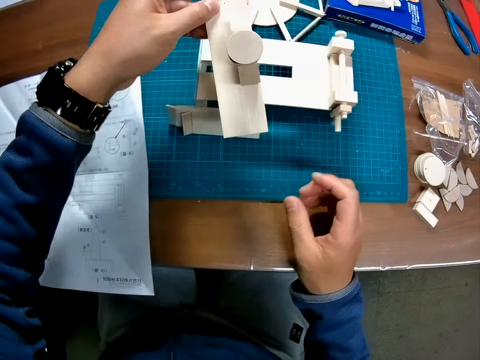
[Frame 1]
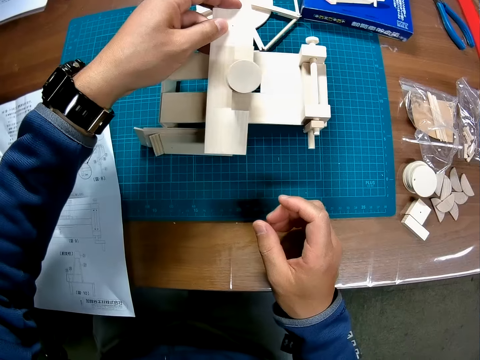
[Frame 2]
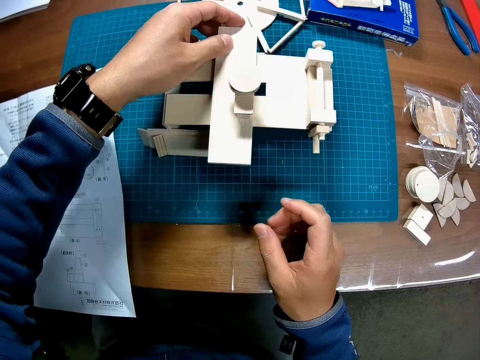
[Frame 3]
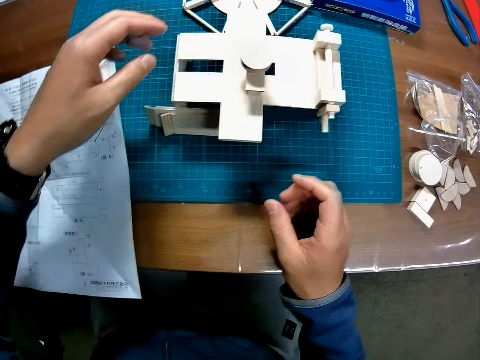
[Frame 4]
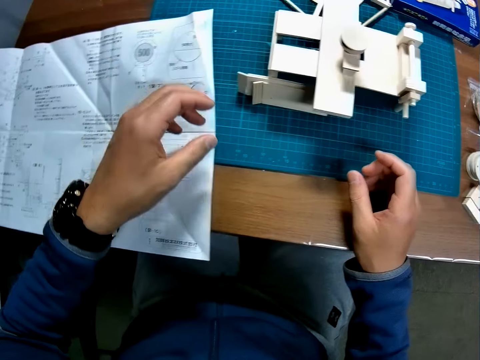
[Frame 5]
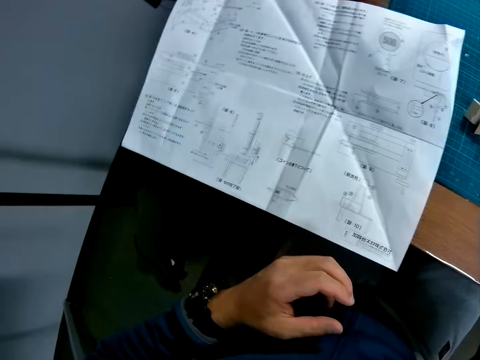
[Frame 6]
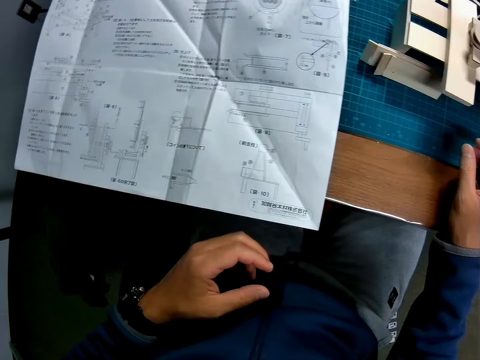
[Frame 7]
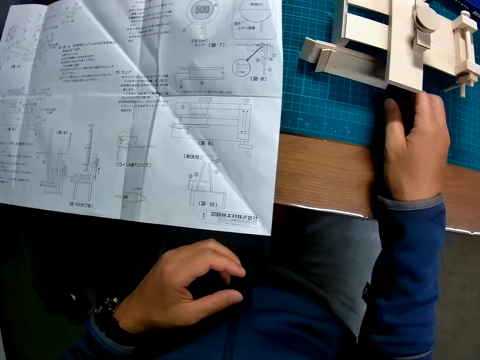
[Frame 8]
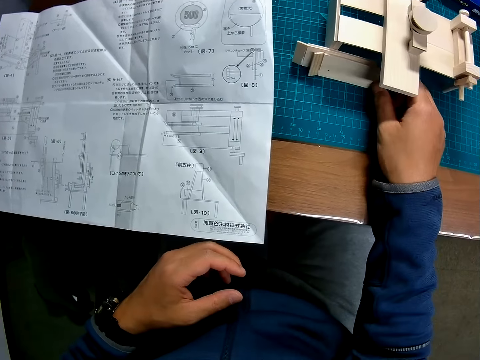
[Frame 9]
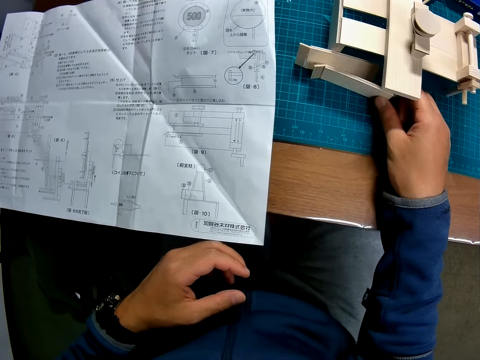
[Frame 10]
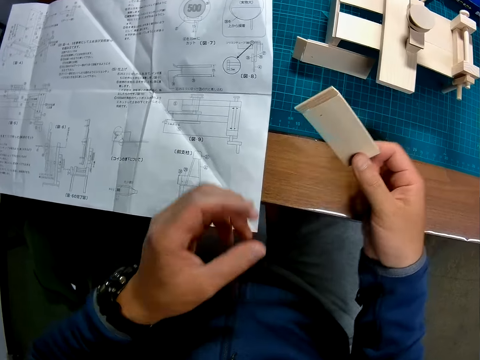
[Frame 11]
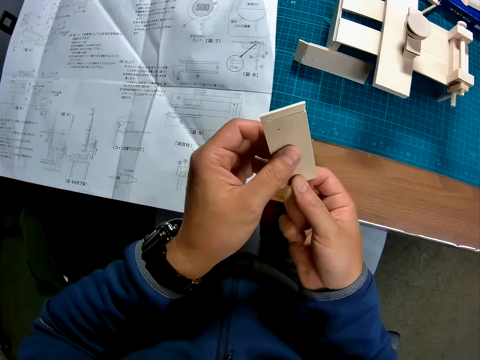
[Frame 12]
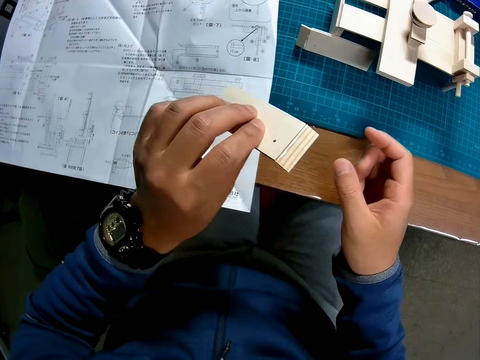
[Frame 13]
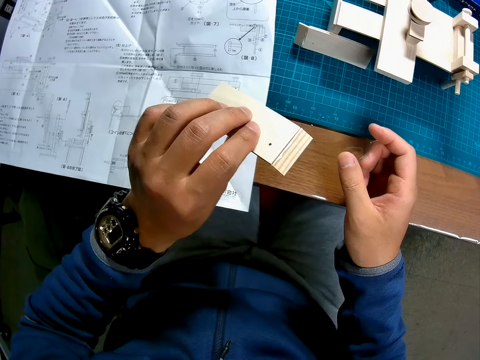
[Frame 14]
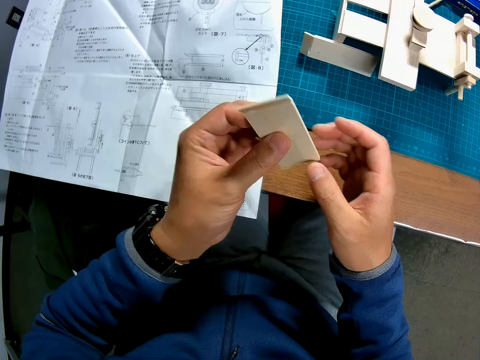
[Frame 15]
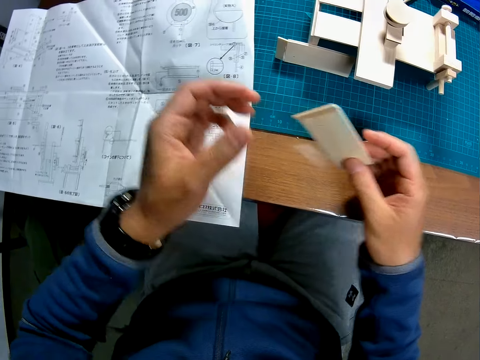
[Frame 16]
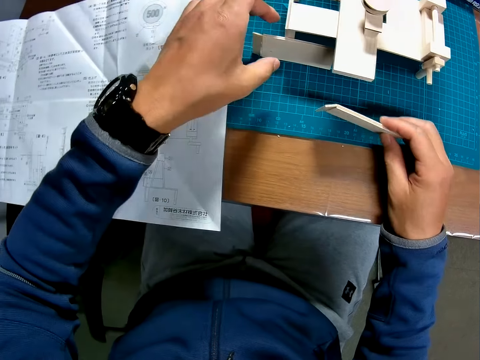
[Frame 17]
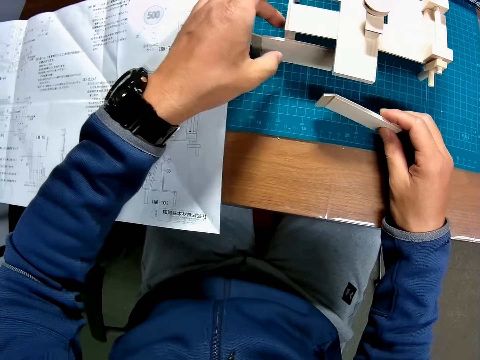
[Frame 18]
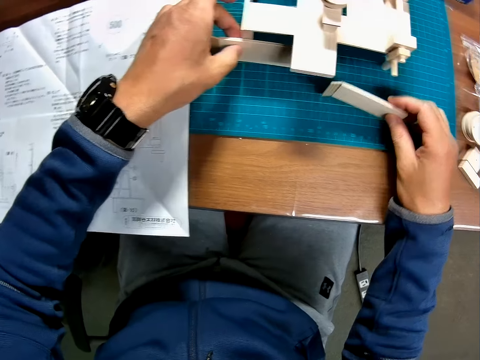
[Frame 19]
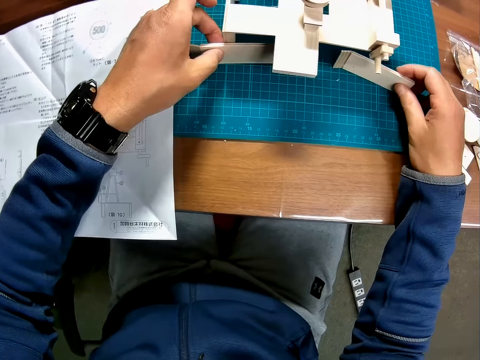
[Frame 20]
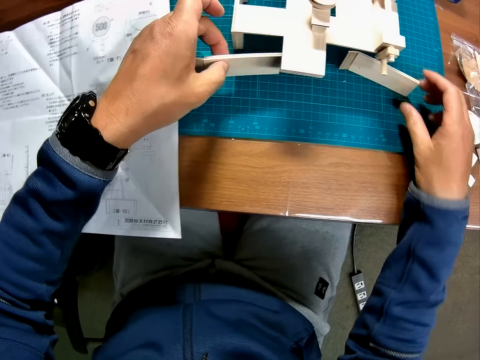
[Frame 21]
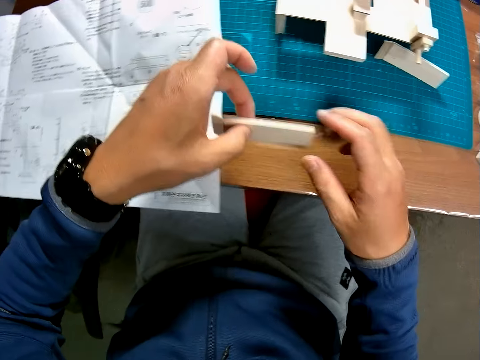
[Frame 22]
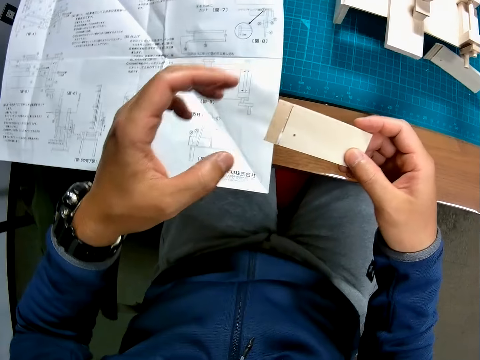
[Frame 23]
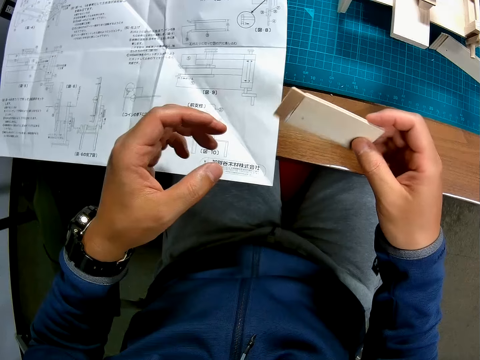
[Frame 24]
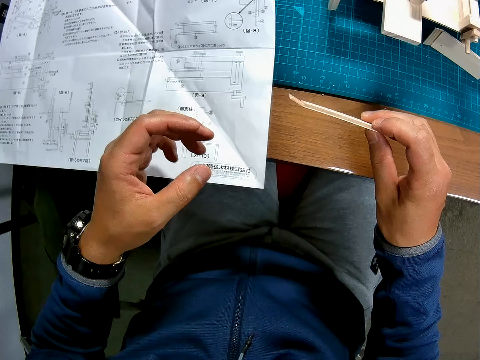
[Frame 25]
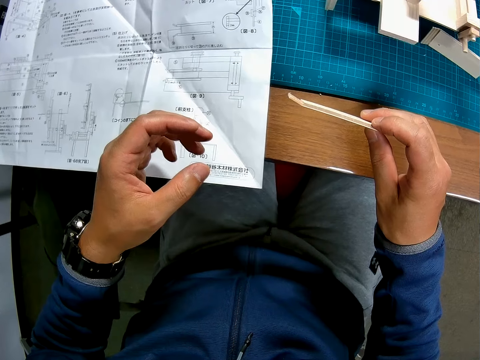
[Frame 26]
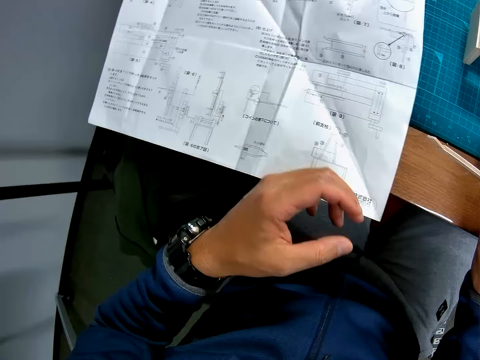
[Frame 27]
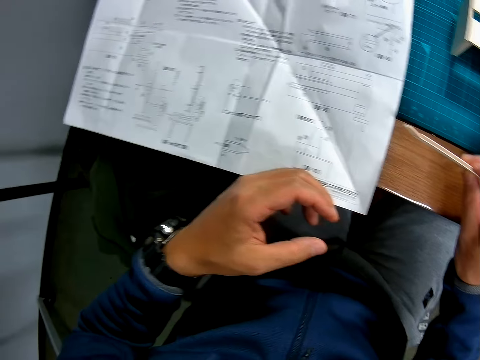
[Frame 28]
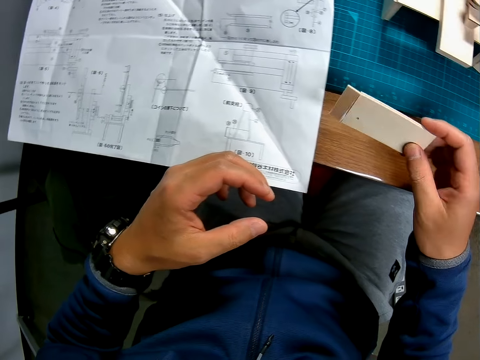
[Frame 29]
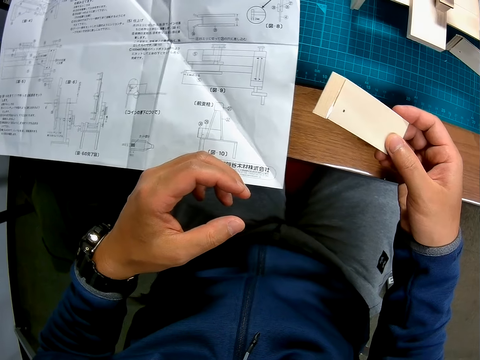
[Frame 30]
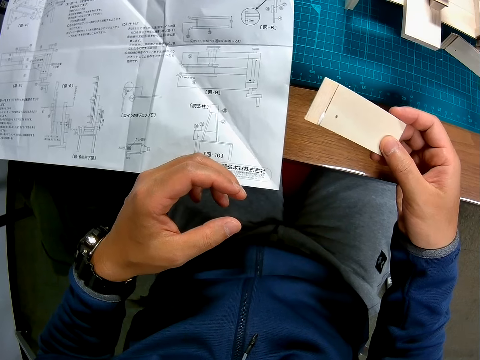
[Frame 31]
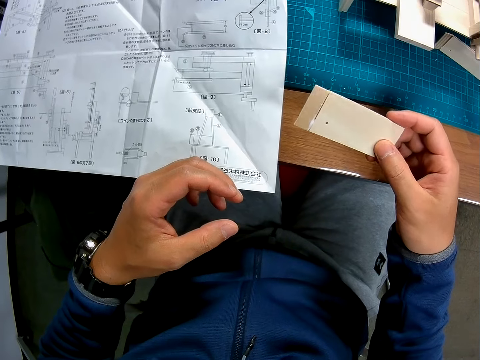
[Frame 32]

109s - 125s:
The camera wearer drops the woodwork on another wood piece. They look around on the table, grab pieces of wood from the table and hold a piece of wood in hand. They take another piece of wood. They place the wood on the table. They hold the wood in hand. They check the wood piece.

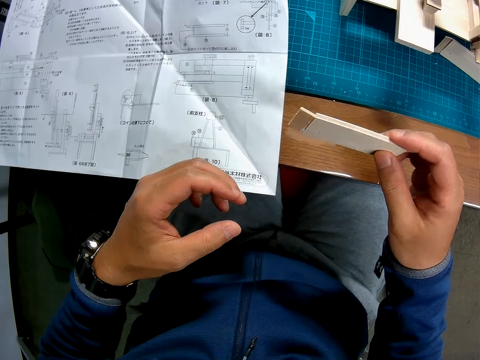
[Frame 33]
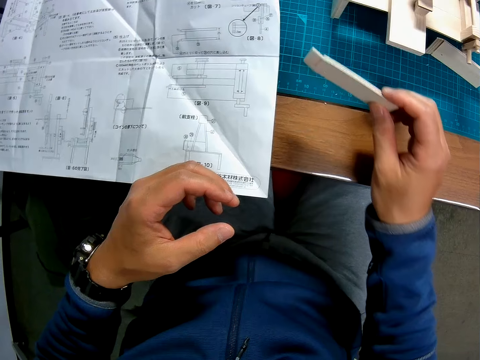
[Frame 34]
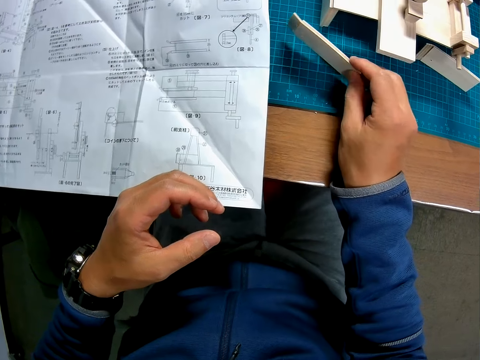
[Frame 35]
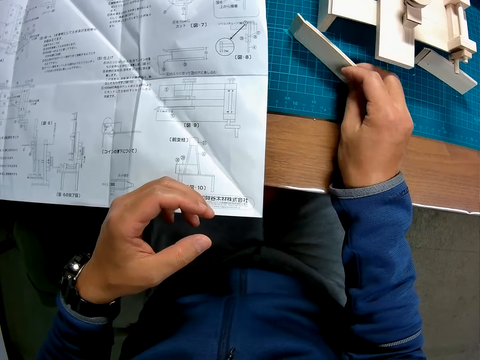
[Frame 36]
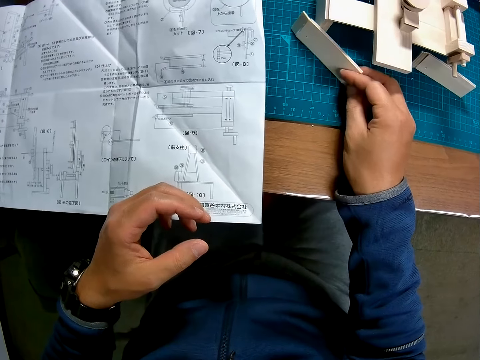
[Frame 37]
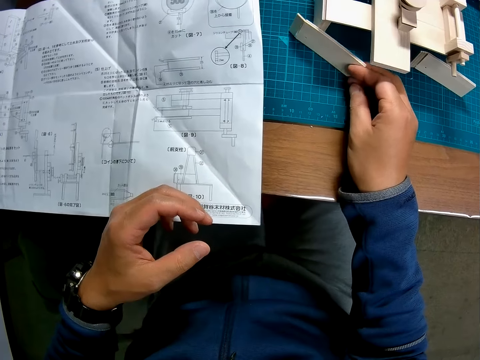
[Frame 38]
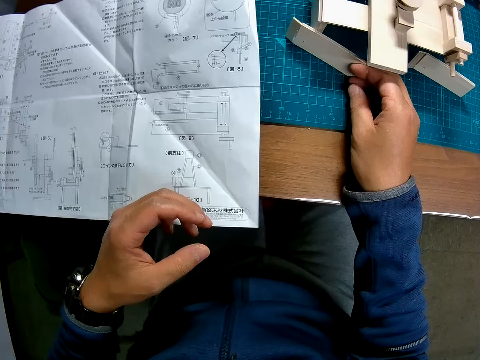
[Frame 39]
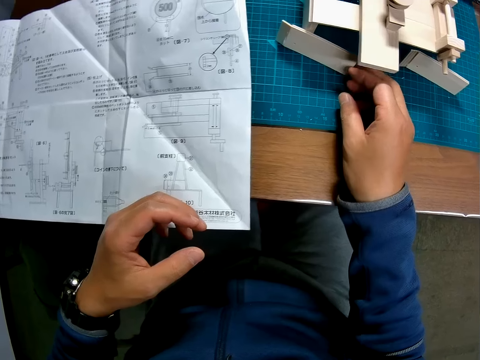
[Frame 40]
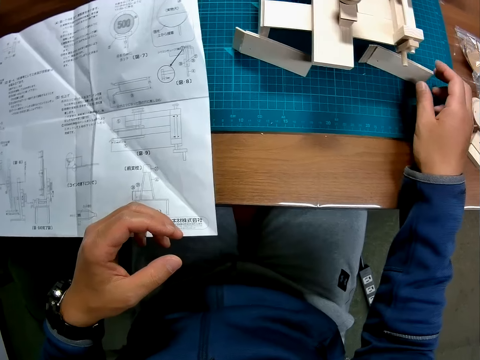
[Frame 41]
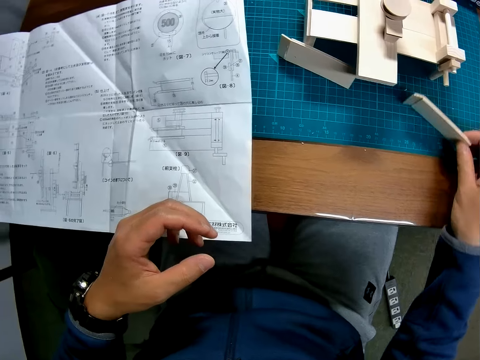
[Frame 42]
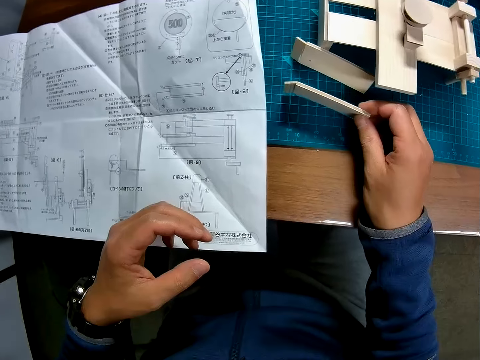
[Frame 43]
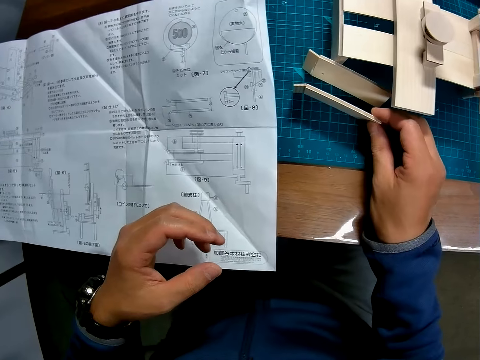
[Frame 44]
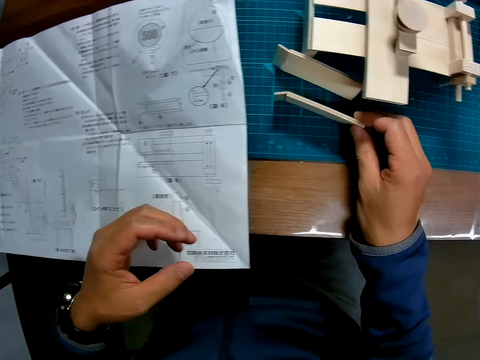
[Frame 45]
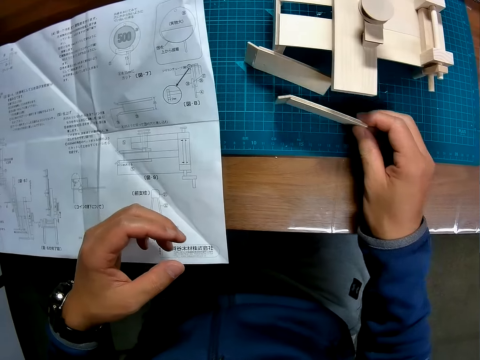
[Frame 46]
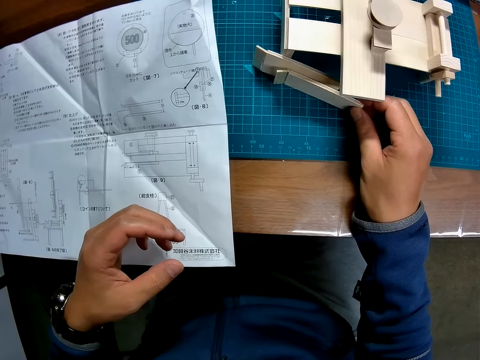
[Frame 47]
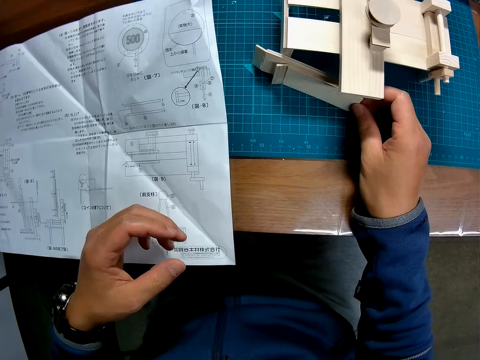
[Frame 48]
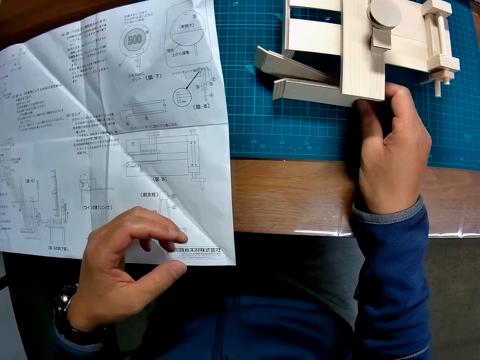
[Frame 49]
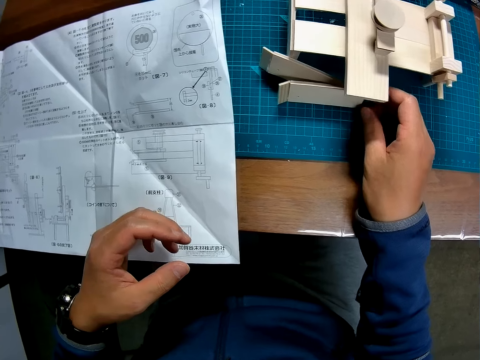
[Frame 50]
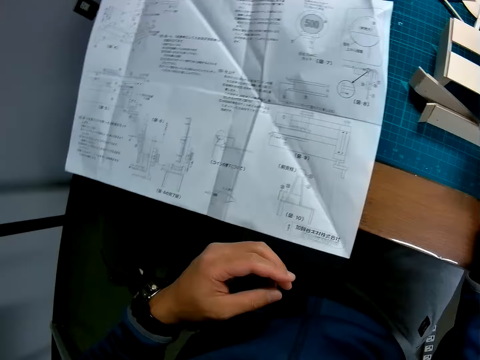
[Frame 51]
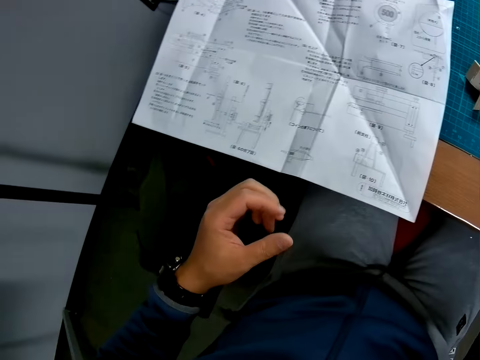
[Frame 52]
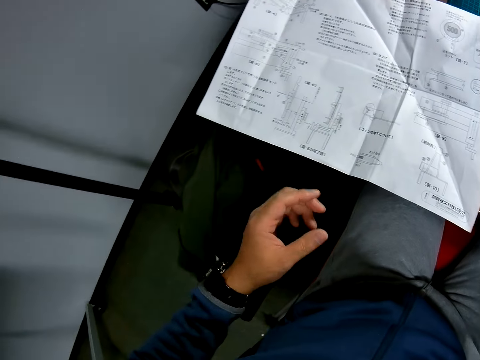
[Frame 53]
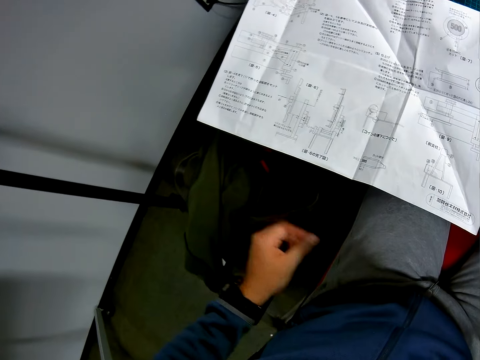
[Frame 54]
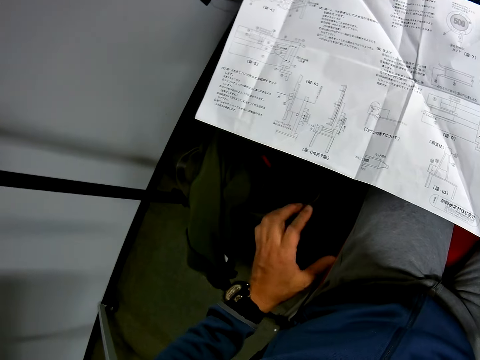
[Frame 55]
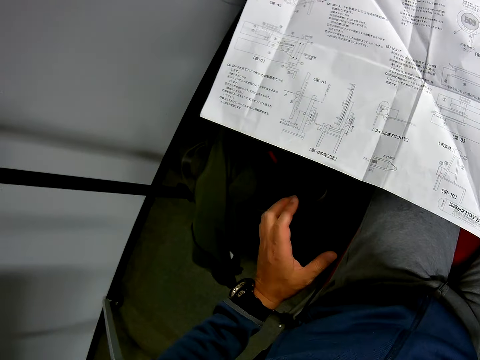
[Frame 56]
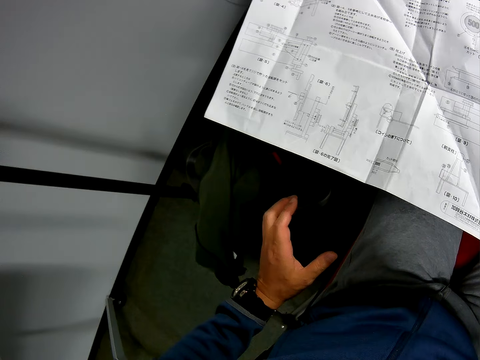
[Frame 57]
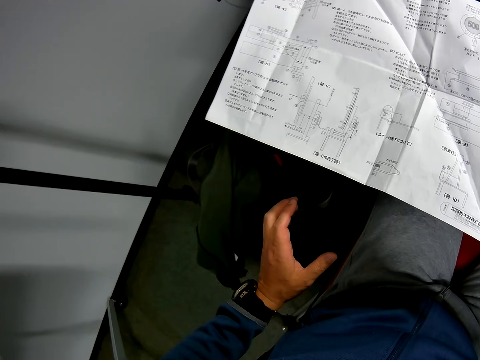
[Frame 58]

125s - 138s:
The camera wearer places the wood on the table. They take another piece of wood. They drop the wood piece beside the other wood piece. They look around on the table. They look at the paper.
